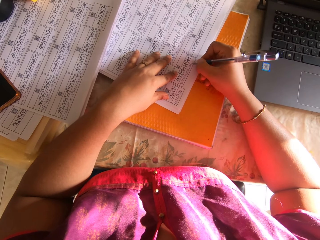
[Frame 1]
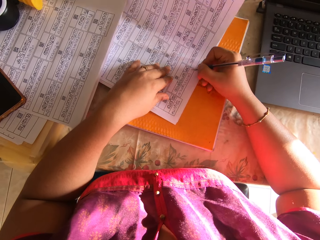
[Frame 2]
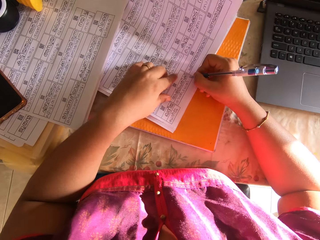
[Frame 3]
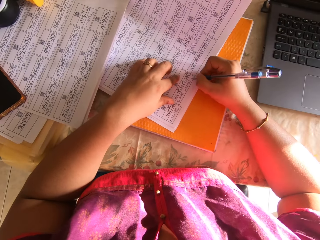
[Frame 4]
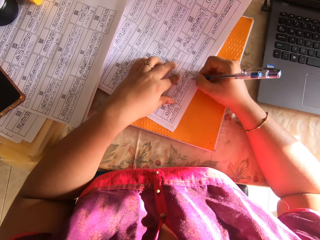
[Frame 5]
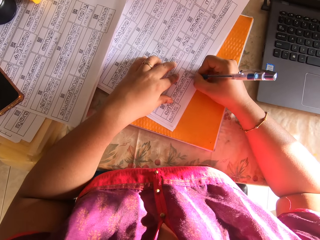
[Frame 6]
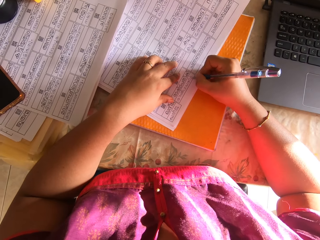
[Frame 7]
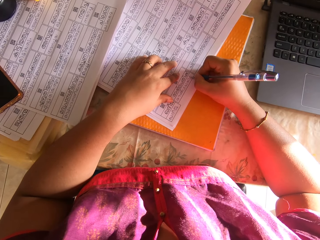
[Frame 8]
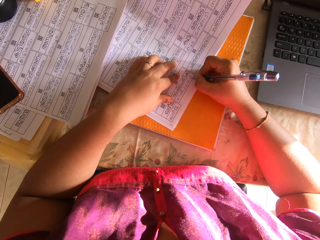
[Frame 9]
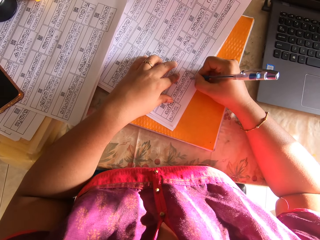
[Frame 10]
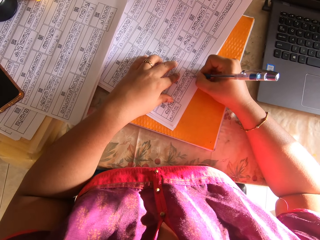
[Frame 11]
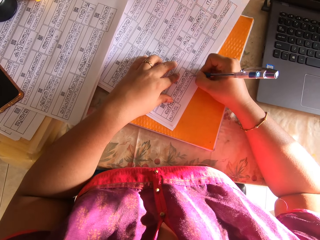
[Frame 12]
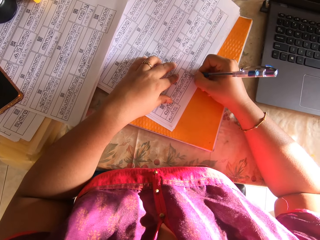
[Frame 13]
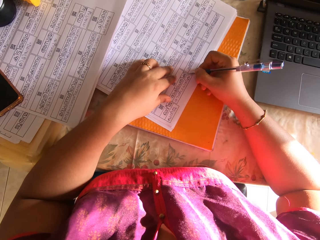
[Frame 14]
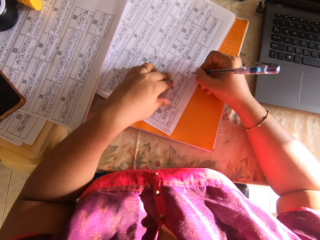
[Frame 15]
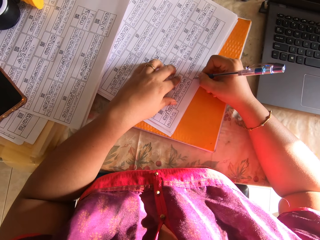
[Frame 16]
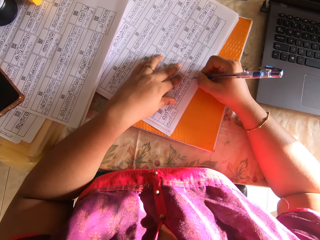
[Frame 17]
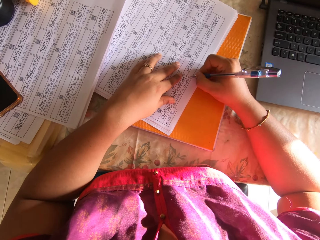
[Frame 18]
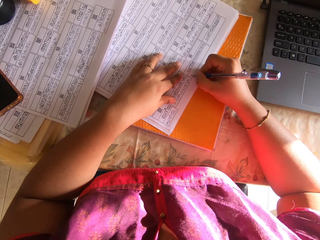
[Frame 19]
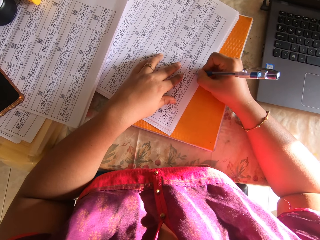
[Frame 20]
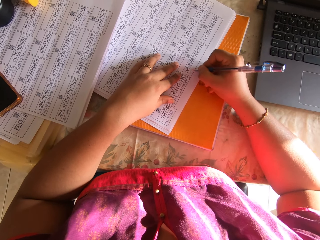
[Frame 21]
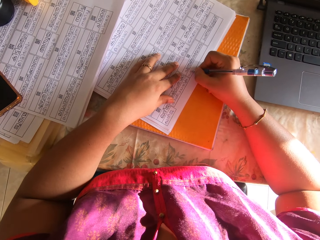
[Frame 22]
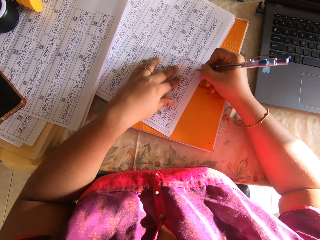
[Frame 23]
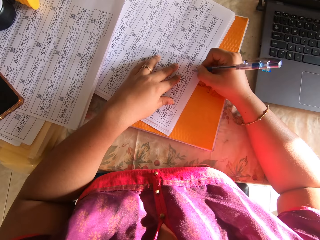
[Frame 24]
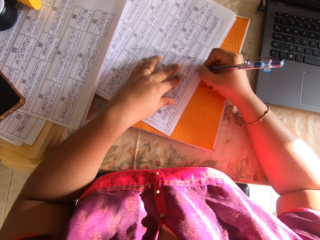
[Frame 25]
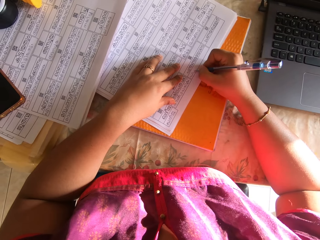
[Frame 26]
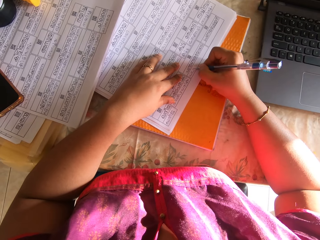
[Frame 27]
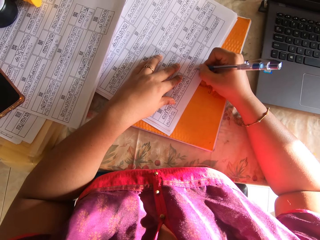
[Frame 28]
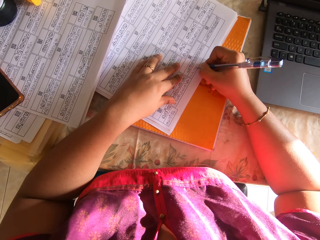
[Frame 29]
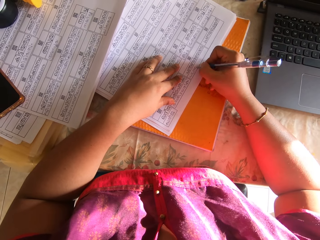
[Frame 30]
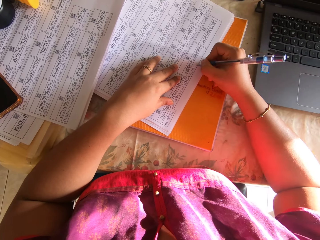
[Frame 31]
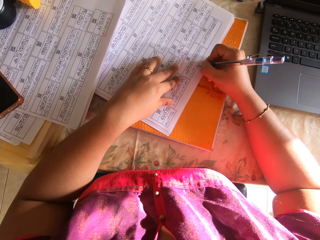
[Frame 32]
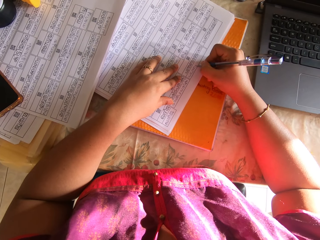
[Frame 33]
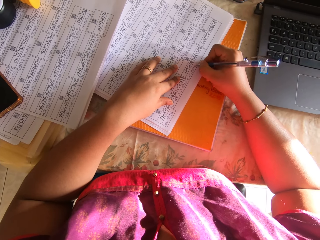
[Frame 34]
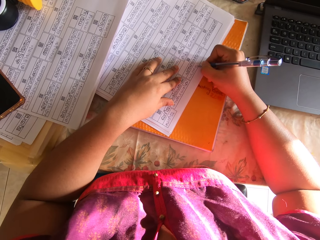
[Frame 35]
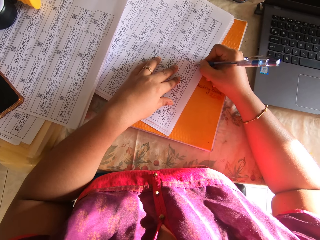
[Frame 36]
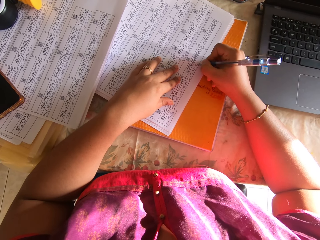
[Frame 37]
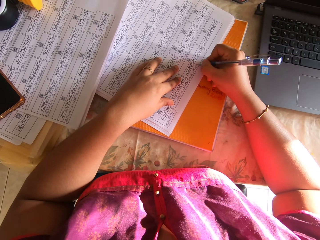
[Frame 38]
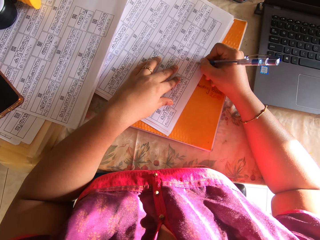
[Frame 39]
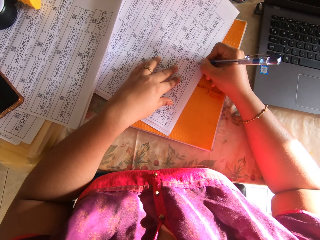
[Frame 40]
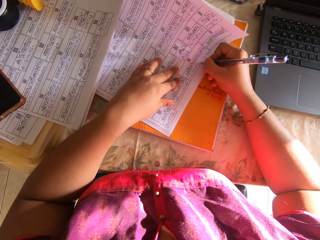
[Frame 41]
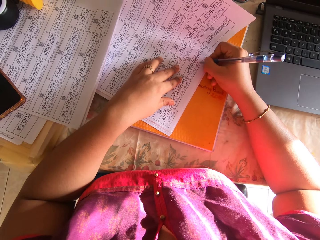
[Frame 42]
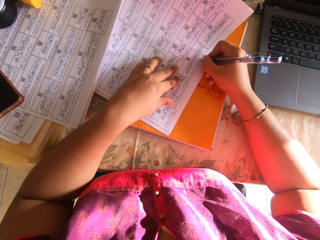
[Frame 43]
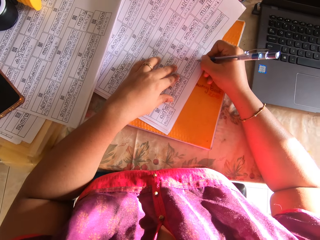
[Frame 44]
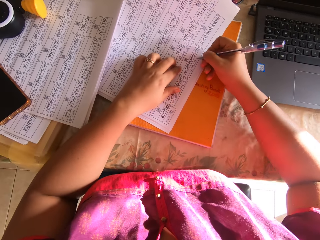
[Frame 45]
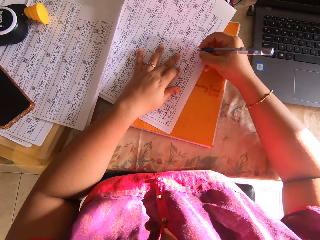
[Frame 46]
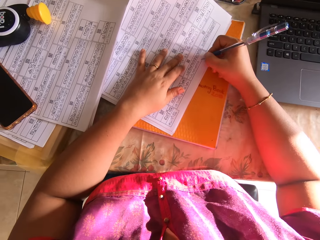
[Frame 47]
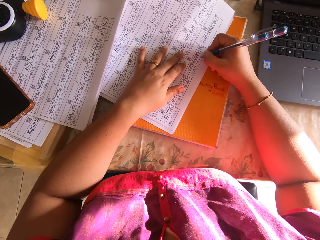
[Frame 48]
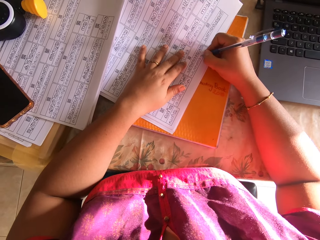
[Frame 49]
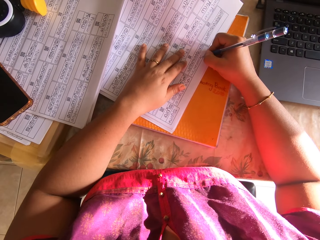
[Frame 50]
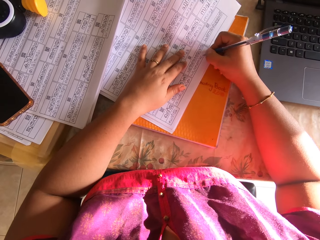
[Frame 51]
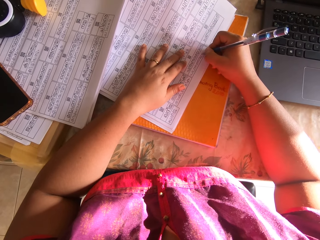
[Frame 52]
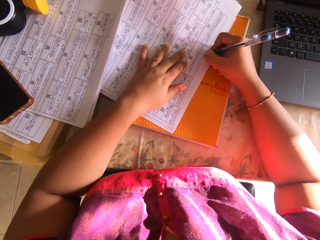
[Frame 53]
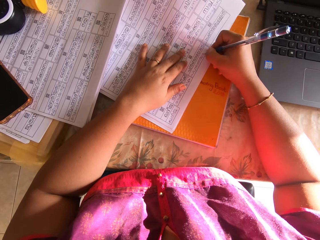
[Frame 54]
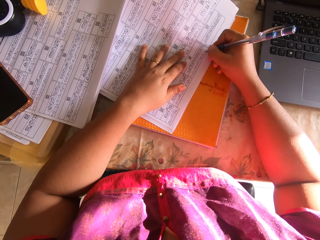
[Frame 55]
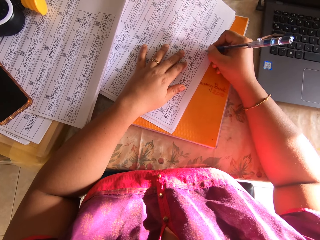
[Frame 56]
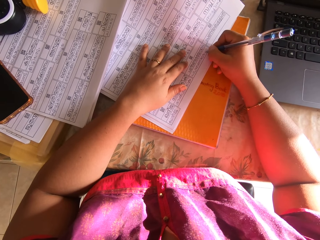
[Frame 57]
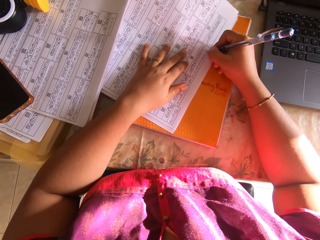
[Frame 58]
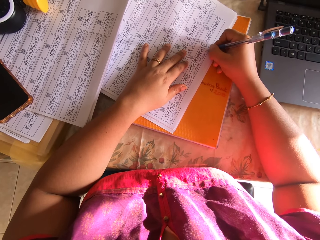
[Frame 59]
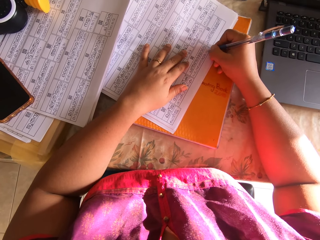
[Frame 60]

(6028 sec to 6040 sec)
The camera wearer shifts the printed white paper on the book with her left hand. She writes on the printed white paper with the pen in her right hand. She lifts the right hand.

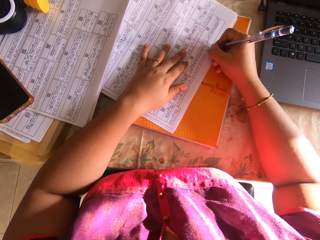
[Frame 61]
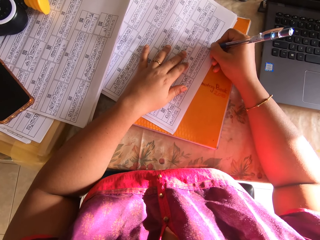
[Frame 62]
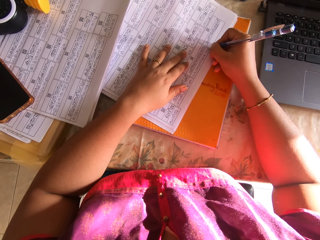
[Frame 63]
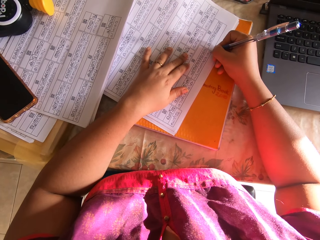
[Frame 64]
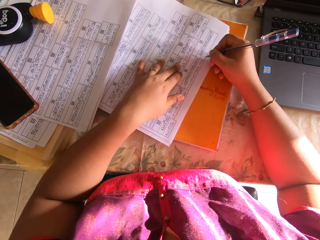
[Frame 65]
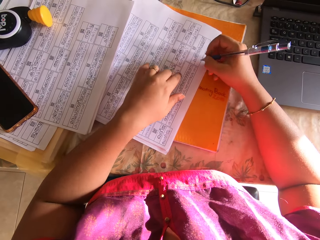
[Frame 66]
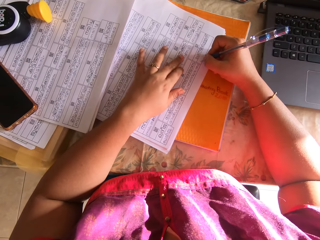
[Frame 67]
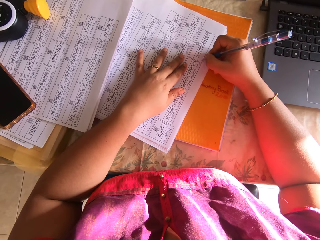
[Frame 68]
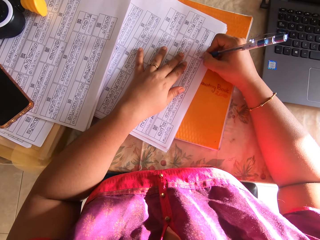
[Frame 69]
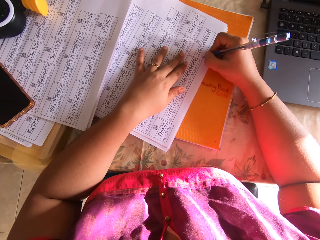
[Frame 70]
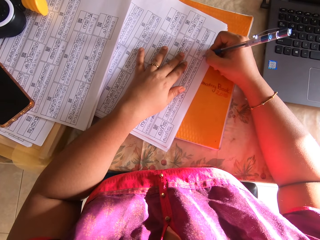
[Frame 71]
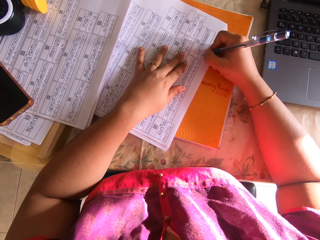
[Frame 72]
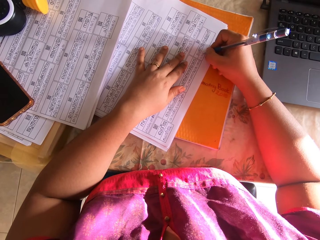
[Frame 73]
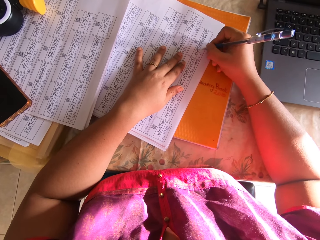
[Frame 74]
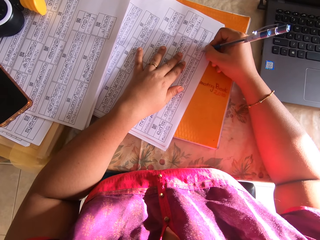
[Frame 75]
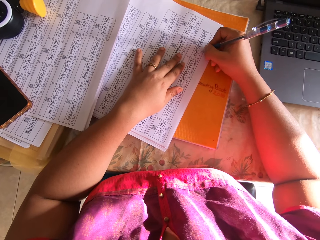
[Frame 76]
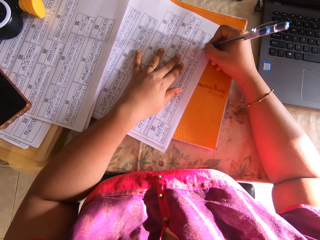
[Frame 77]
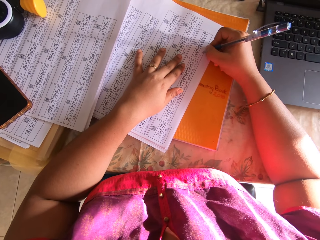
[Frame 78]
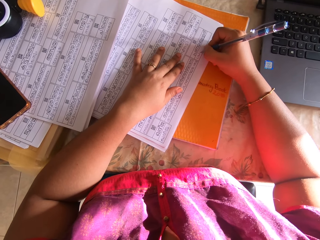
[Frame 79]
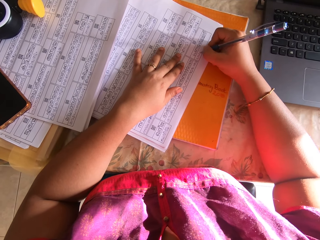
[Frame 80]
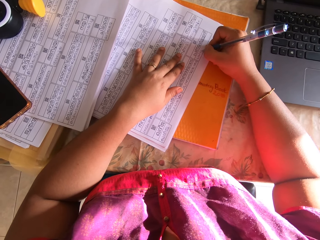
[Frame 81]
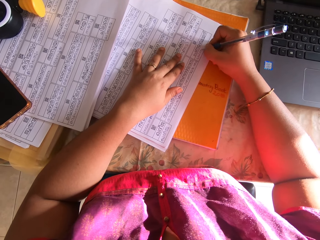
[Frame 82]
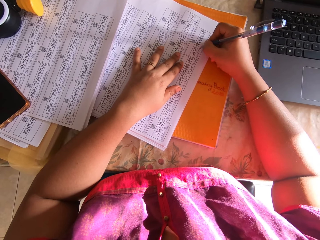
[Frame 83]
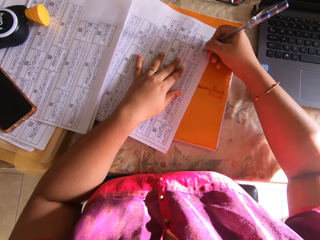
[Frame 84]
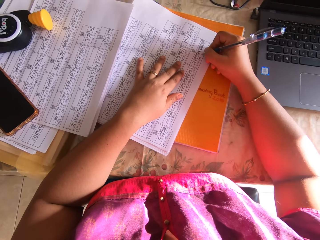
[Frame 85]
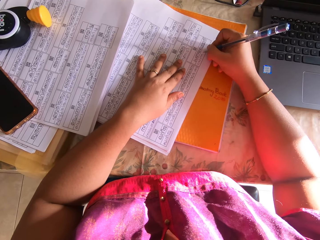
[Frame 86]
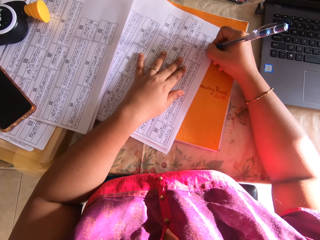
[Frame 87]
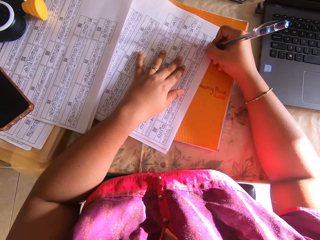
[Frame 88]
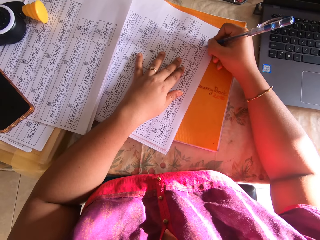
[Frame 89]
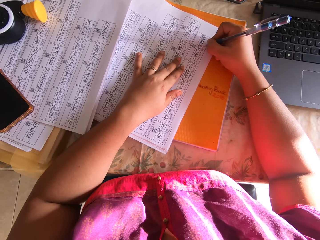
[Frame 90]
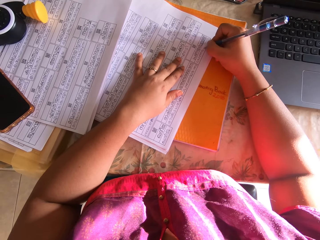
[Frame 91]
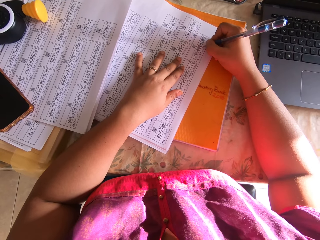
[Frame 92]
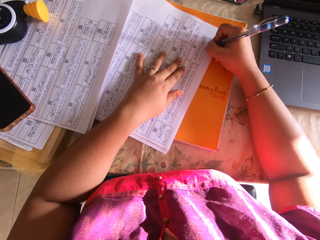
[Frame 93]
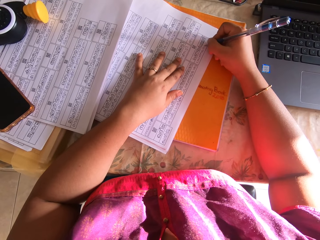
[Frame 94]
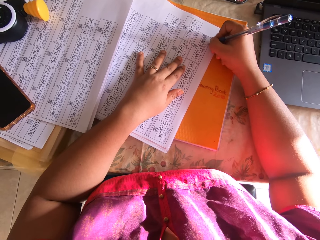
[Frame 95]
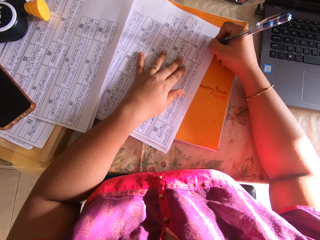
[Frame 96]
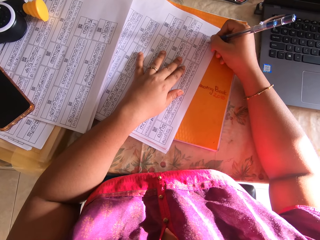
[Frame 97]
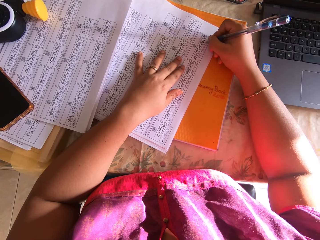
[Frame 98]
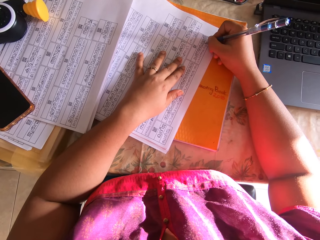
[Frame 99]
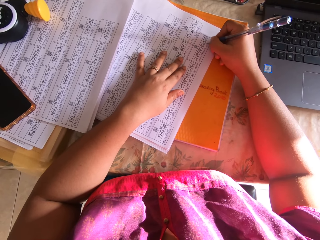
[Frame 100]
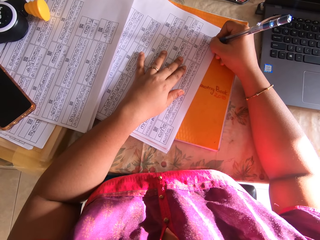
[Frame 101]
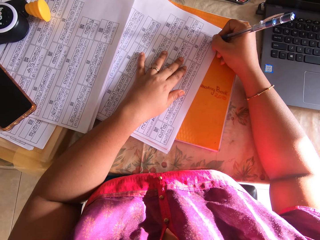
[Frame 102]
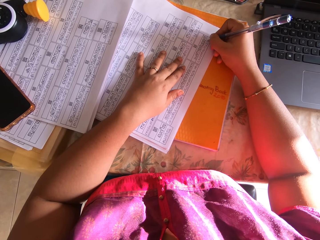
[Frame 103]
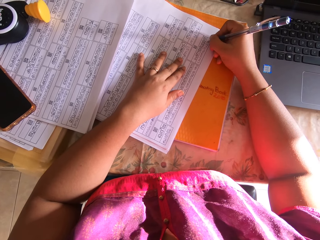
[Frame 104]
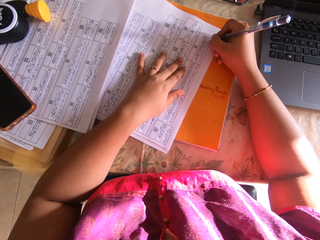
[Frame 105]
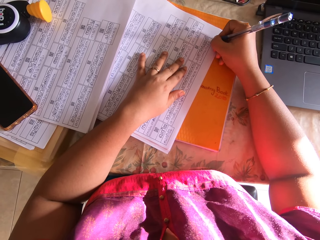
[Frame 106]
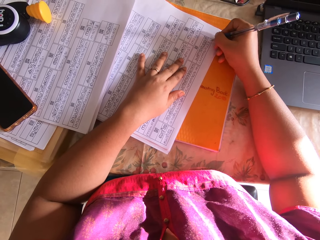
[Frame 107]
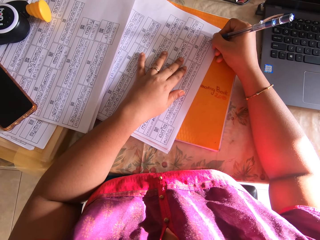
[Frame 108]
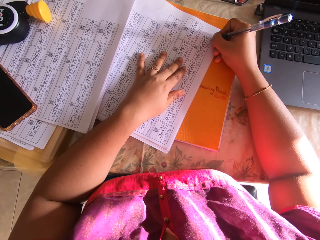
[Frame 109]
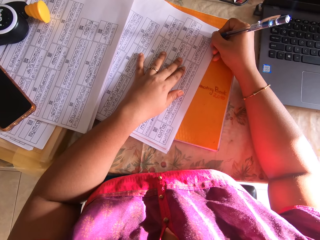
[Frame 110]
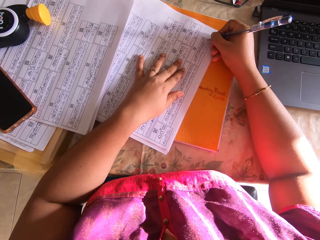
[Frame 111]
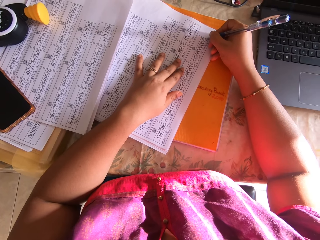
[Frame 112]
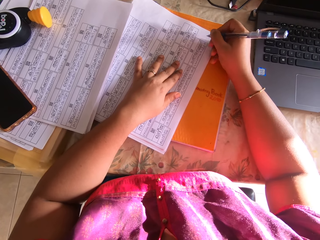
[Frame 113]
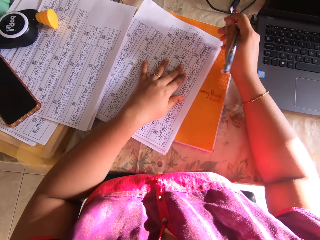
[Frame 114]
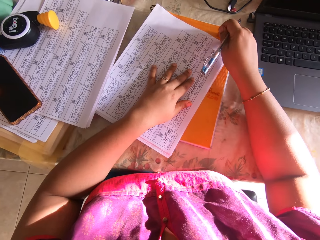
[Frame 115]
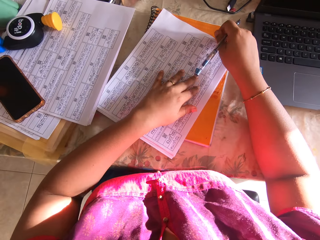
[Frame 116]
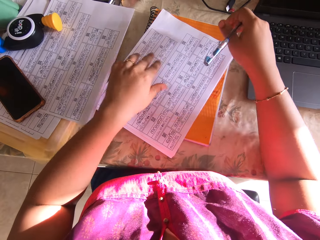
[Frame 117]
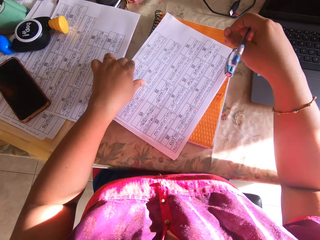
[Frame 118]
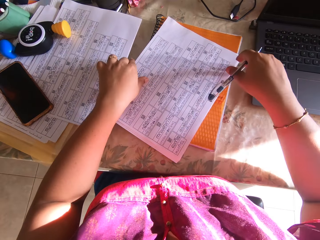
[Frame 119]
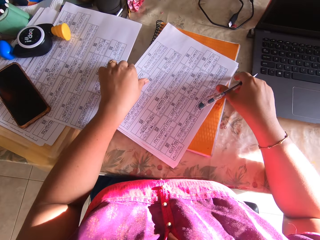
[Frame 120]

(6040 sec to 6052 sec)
The camera wearer shifts the printed white paper on the book with her left hand. She writes on the printed white paper with the pen in her right hand. She lifts the right hand. She shifts the printed white paper on the book with her left hand.
